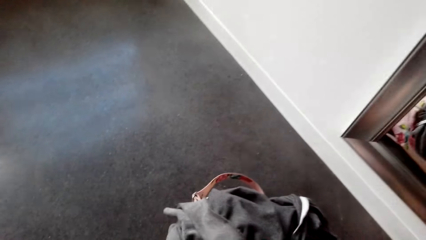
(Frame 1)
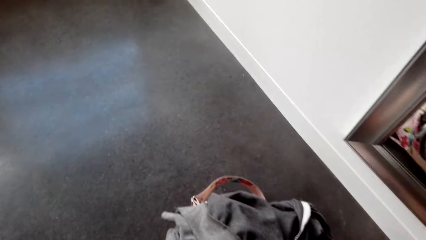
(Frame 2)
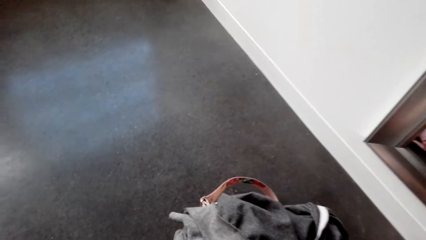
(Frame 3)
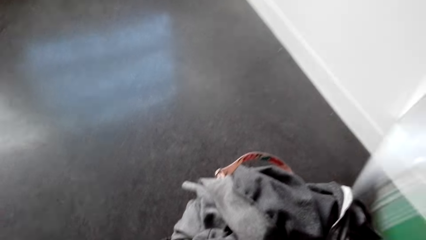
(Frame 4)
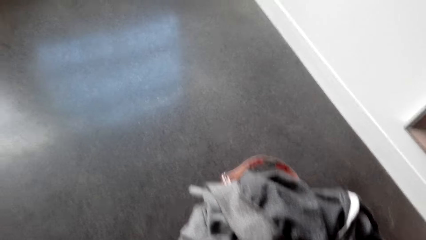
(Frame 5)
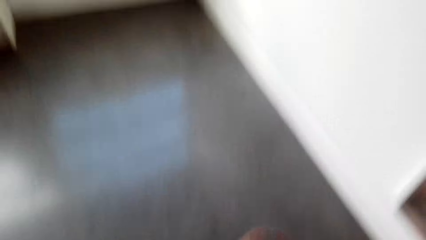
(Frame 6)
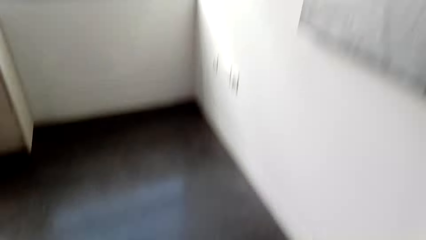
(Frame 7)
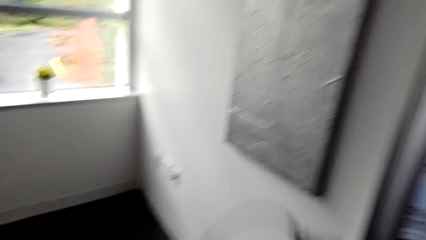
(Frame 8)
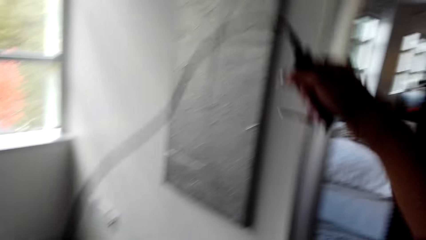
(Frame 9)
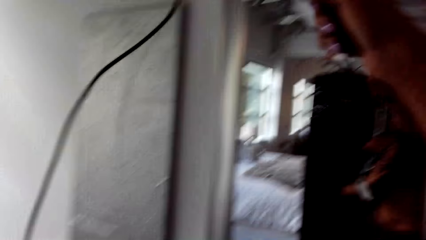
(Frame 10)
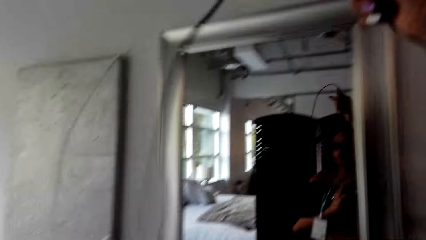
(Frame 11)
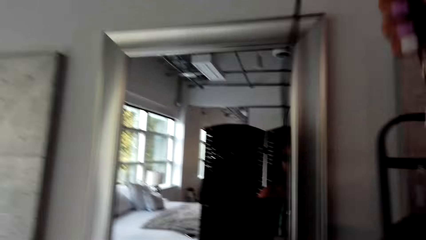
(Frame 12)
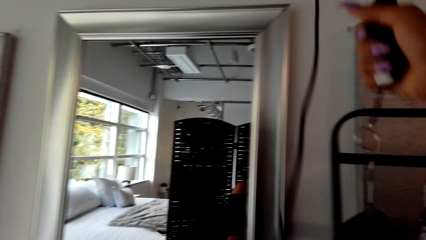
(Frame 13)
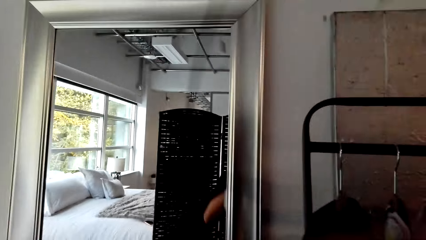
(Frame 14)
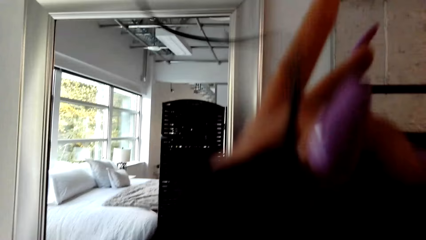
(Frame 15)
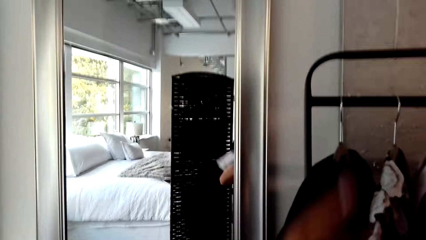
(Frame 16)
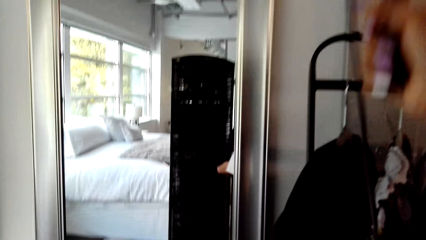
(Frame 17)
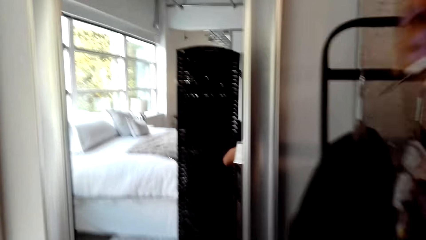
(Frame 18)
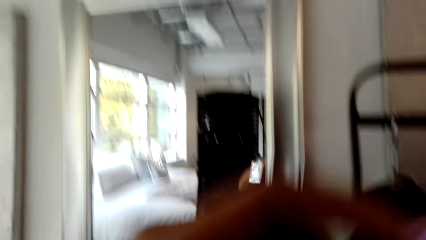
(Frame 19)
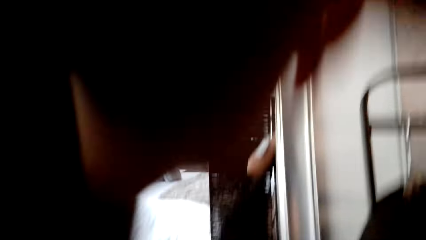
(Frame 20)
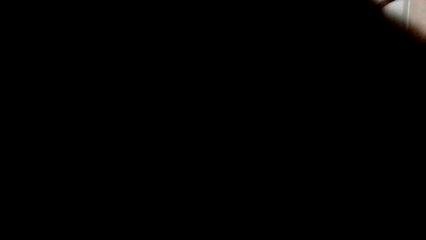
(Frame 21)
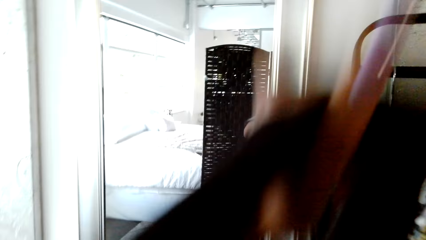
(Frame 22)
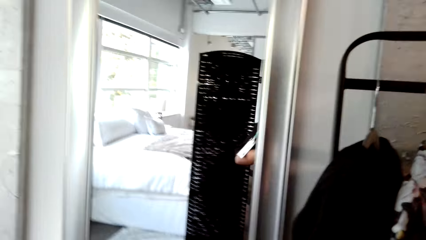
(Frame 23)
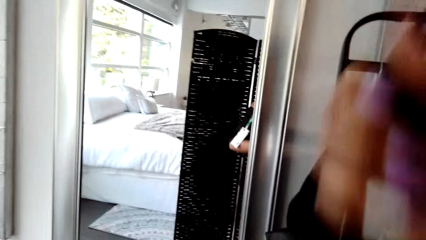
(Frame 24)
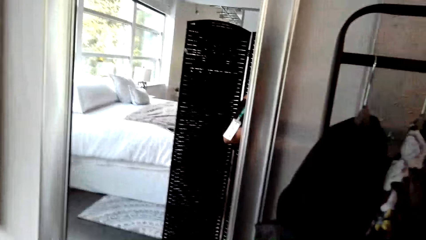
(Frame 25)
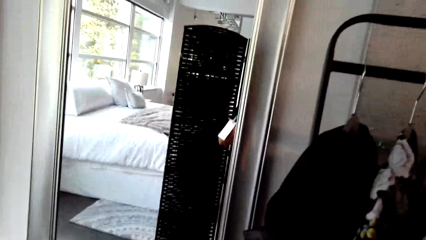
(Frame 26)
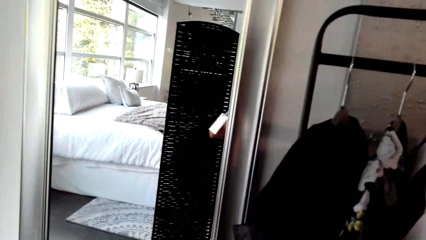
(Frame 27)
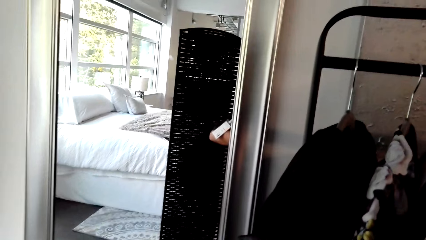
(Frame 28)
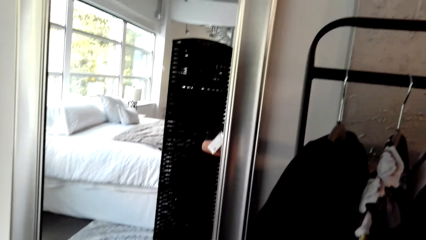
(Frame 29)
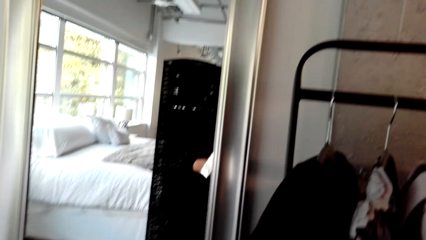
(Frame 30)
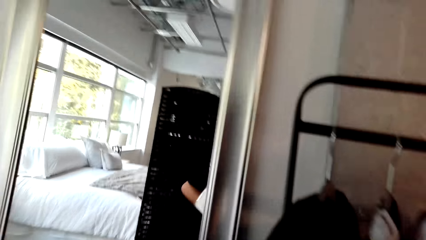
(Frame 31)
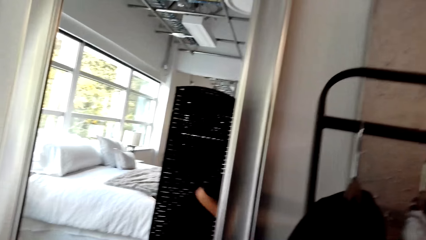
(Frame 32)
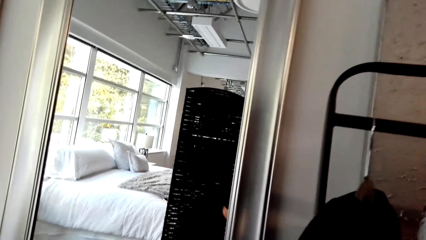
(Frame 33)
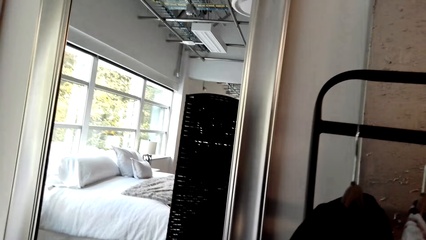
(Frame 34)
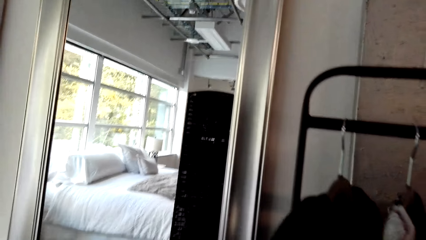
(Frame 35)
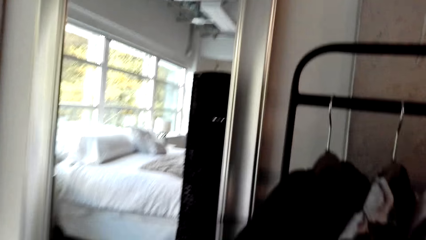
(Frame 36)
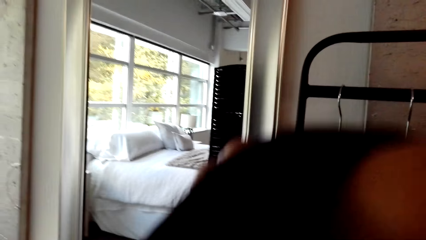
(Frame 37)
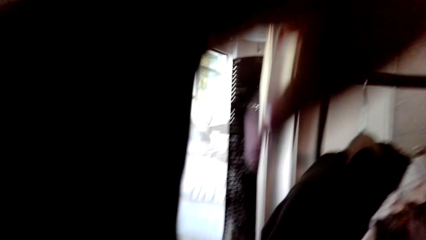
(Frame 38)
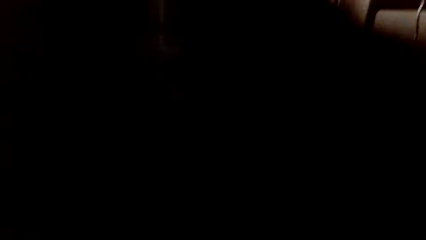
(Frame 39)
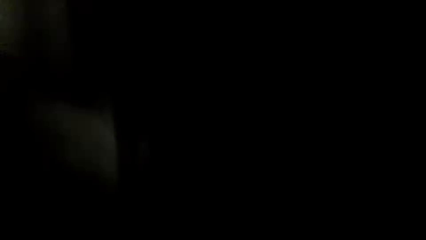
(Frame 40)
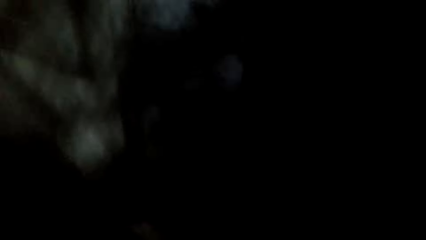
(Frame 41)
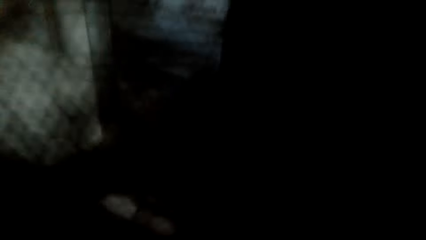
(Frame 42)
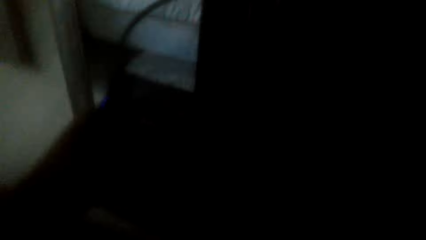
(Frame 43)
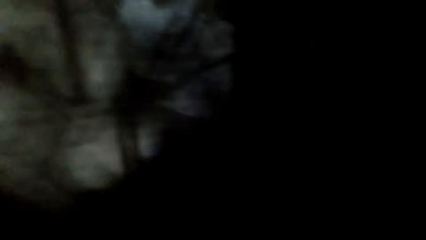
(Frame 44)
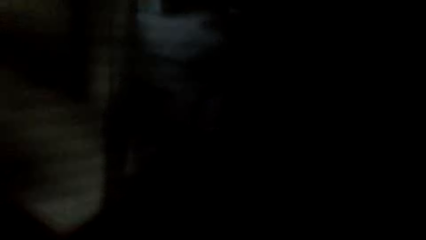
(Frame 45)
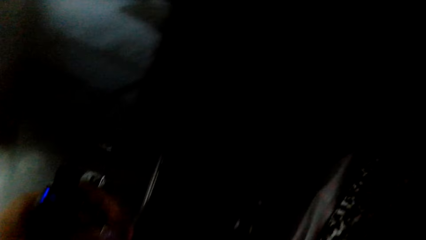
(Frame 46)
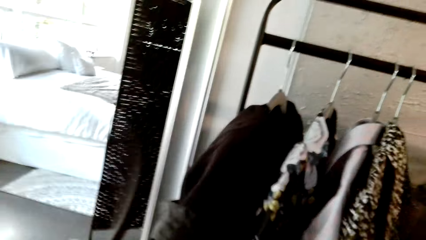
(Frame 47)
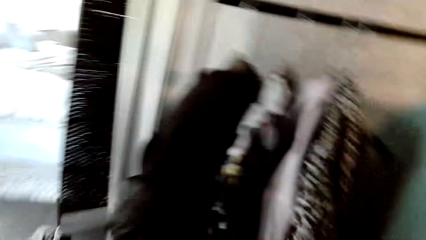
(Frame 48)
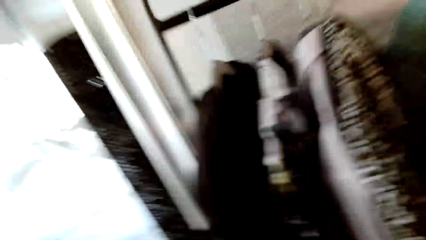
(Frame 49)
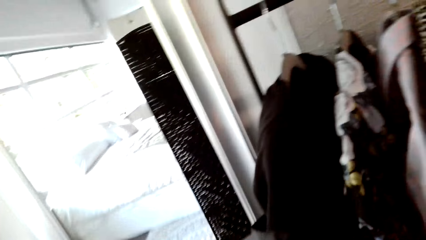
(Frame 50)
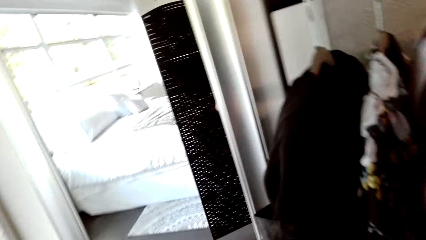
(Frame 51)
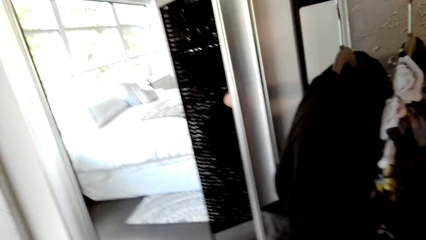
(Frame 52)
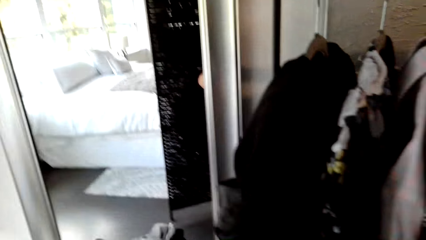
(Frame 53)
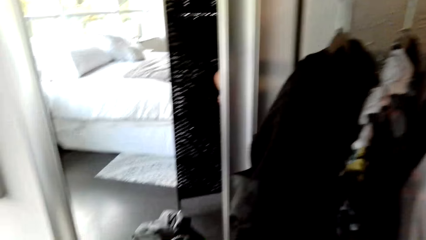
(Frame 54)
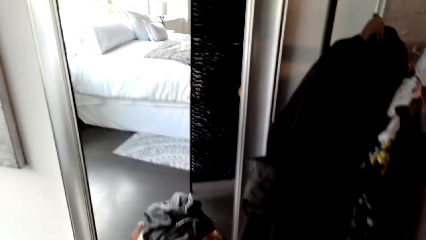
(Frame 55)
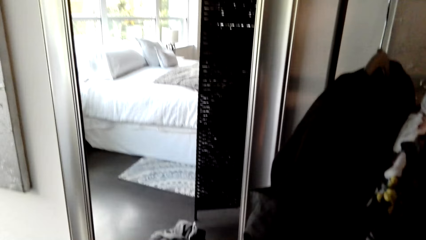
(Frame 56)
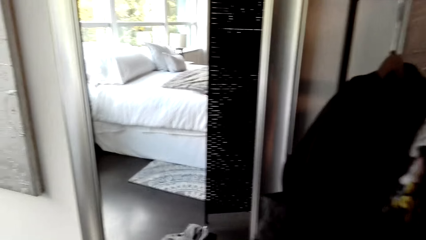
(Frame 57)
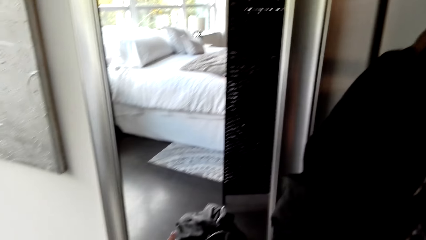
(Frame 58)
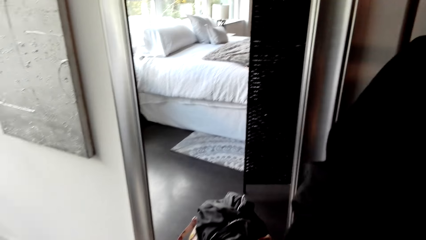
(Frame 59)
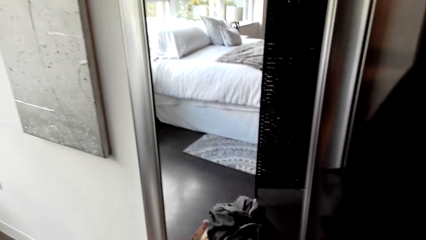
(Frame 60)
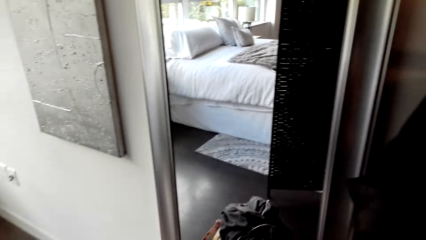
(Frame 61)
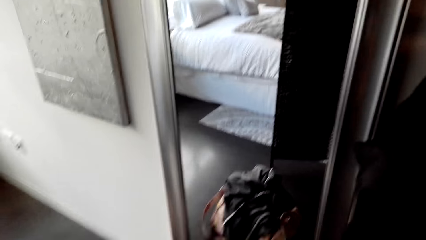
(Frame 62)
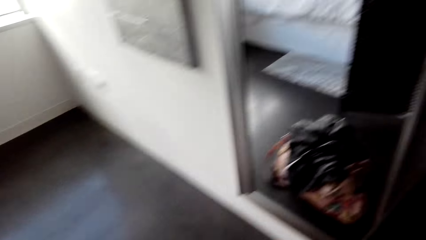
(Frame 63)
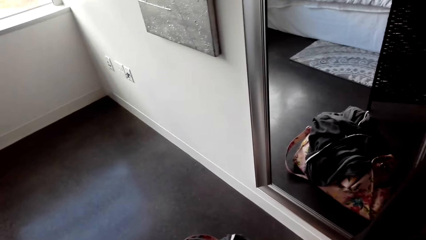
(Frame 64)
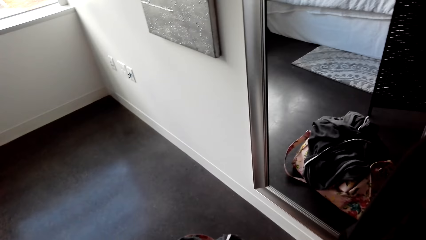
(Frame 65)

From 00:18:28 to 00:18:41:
The camera wearer holds the camera. They wear a t-shirt.

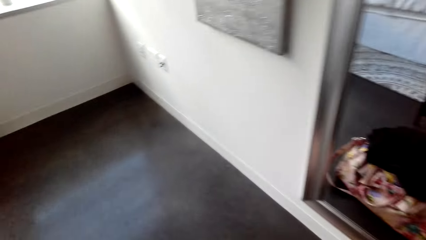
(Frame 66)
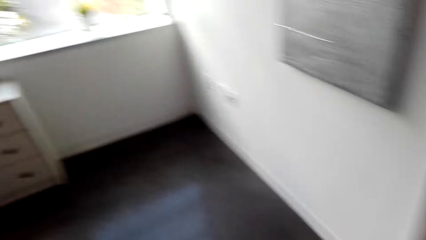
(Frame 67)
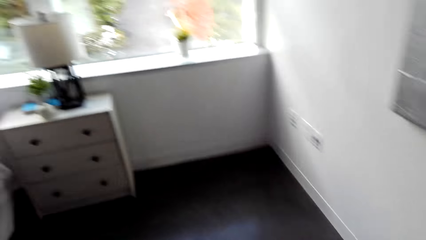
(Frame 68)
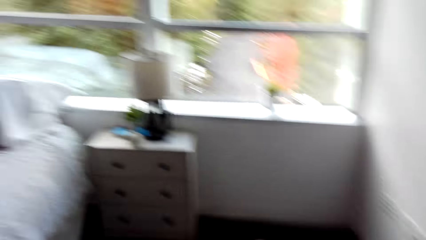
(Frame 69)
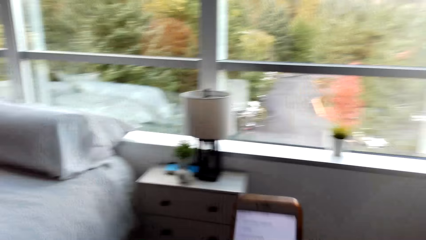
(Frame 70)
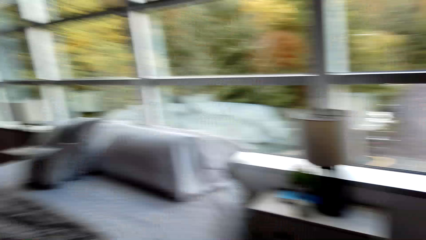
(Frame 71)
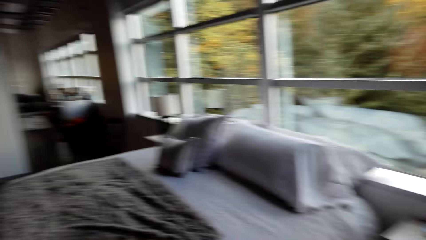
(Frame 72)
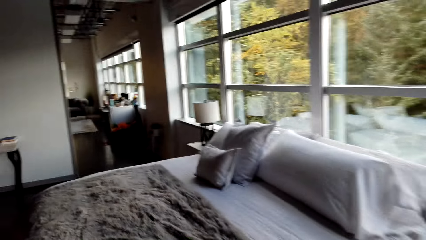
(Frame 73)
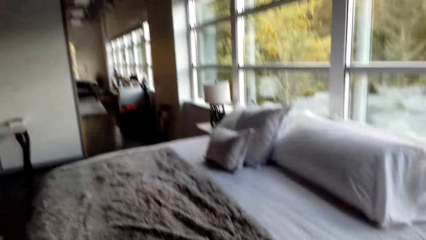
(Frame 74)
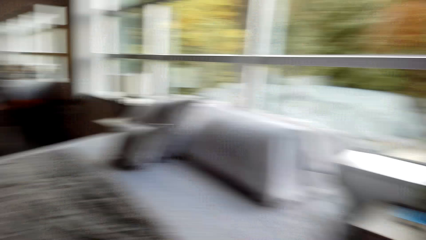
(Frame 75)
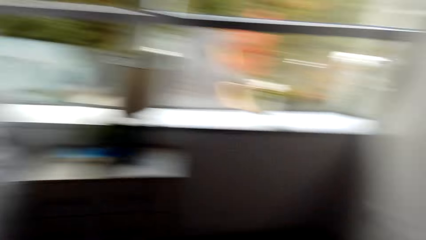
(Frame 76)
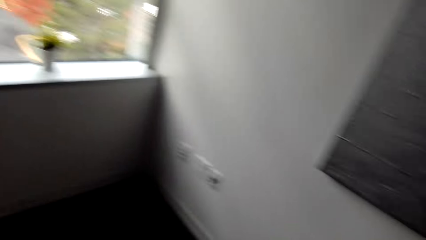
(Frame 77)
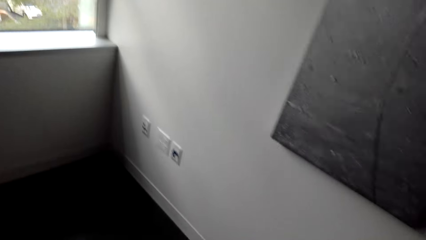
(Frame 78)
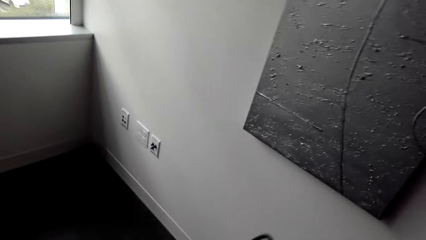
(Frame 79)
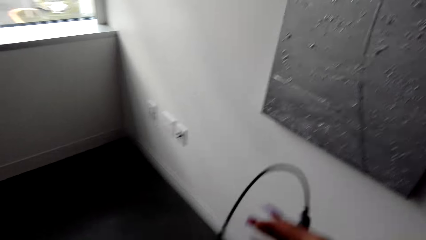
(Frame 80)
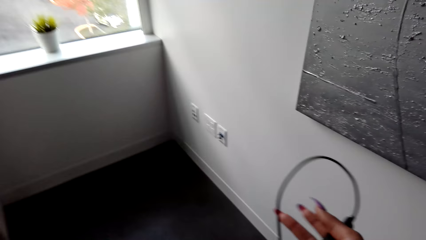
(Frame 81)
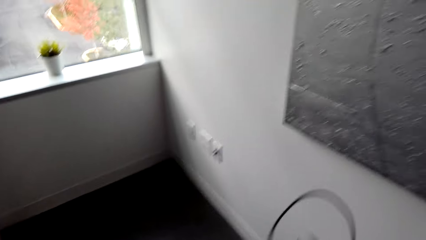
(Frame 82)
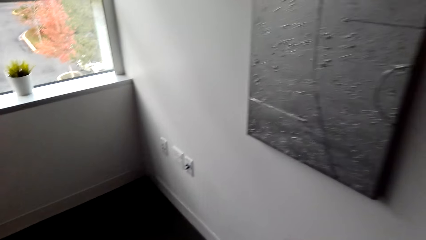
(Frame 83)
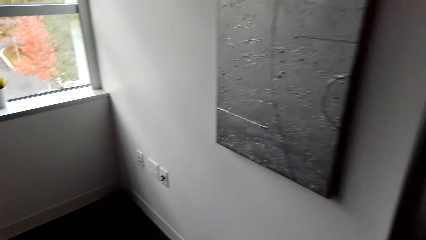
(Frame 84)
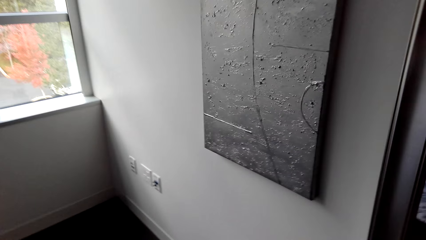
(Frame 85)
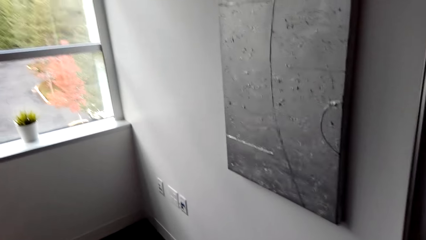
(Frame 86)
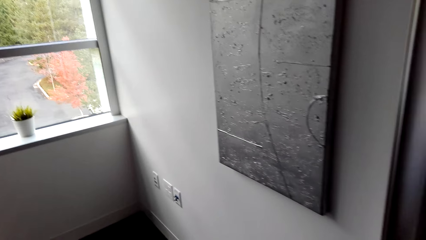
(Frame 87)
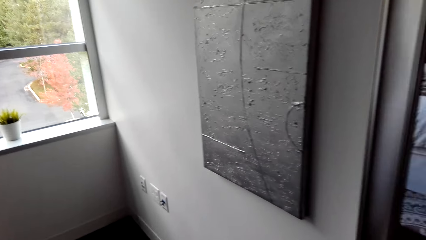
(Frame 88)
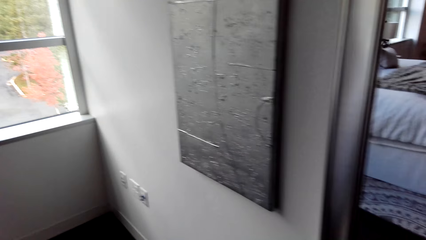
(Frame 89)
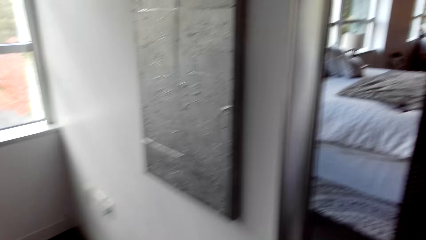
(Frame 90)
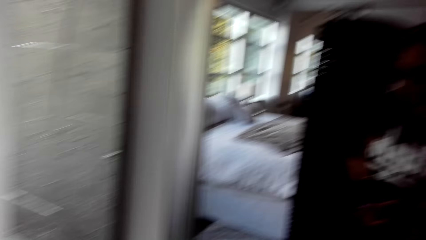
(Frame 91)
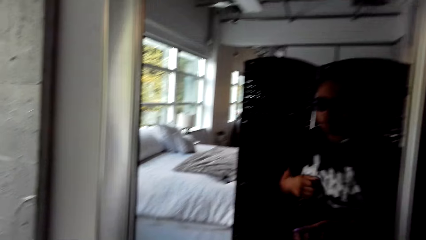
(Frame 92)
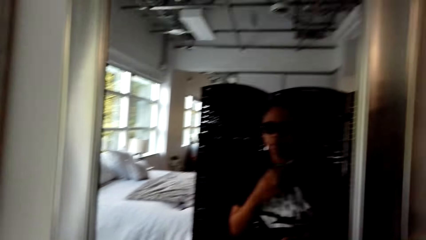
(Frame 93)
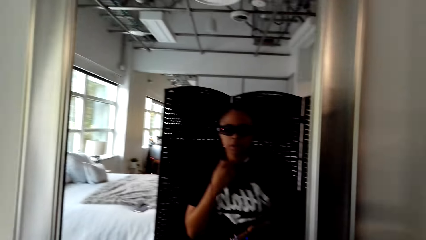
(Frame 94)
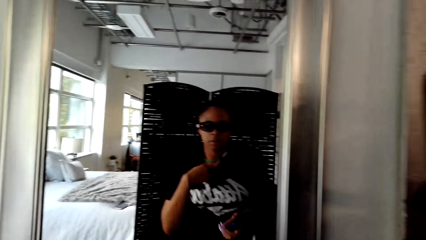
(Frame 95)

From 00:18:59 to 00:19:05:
The camera wearer walks around the room.
